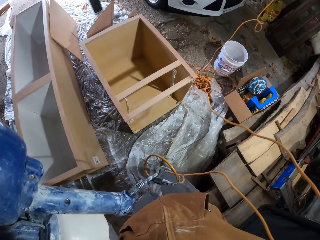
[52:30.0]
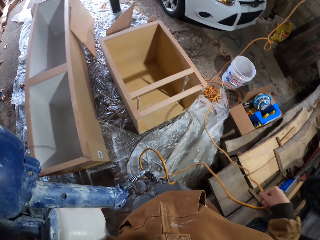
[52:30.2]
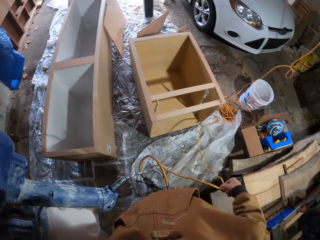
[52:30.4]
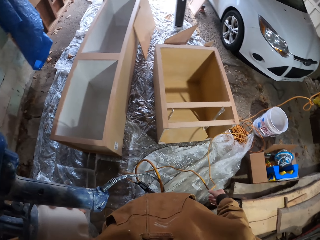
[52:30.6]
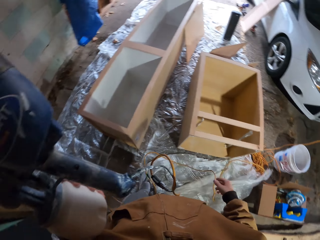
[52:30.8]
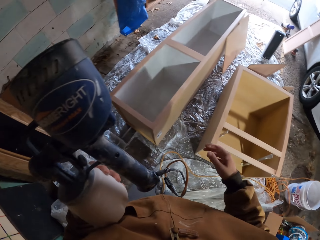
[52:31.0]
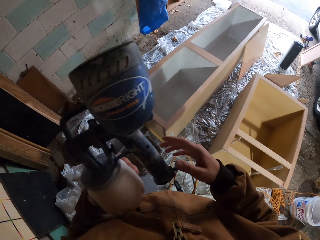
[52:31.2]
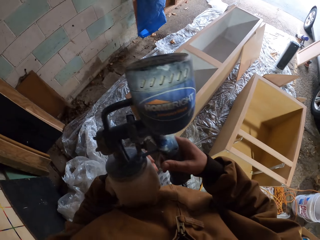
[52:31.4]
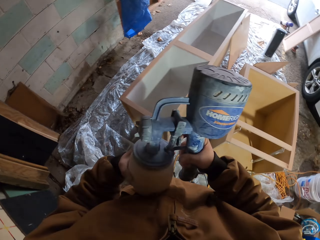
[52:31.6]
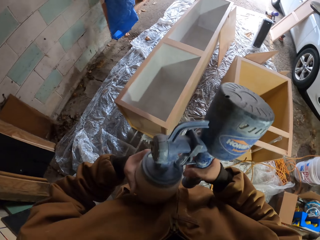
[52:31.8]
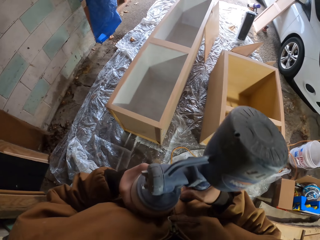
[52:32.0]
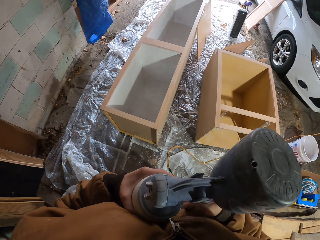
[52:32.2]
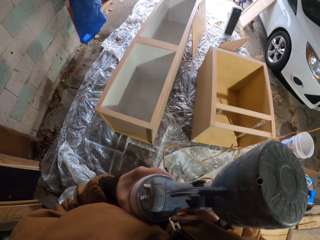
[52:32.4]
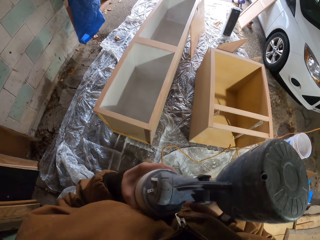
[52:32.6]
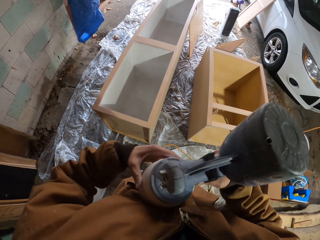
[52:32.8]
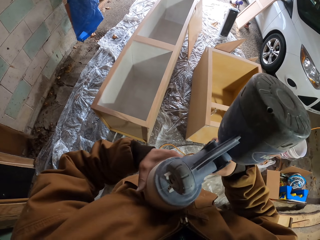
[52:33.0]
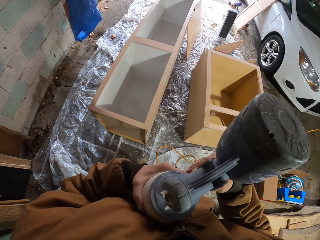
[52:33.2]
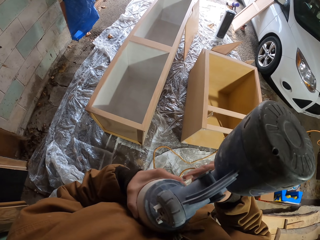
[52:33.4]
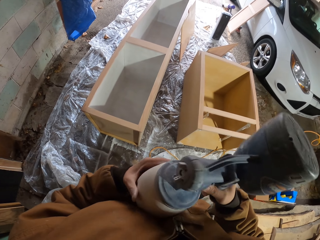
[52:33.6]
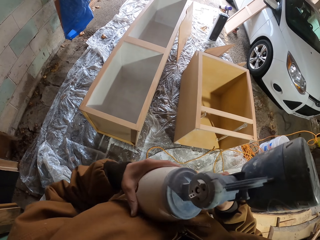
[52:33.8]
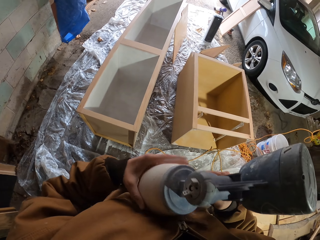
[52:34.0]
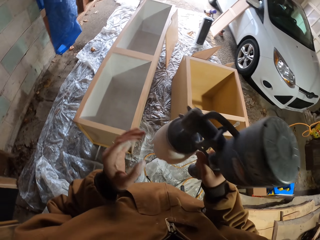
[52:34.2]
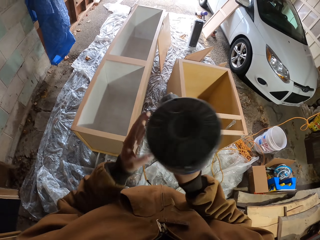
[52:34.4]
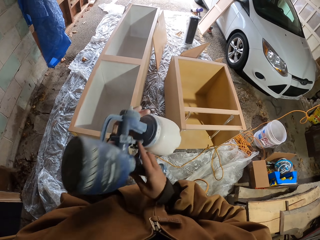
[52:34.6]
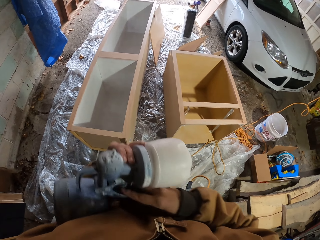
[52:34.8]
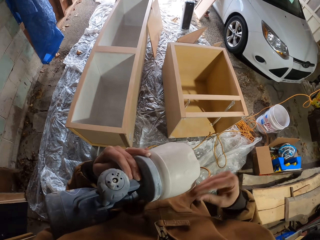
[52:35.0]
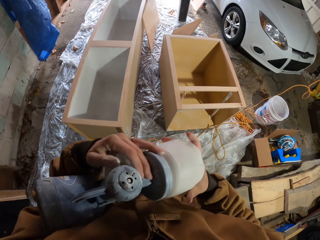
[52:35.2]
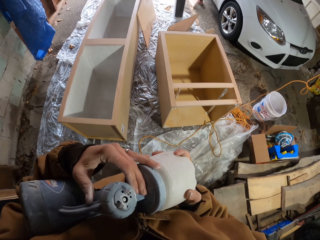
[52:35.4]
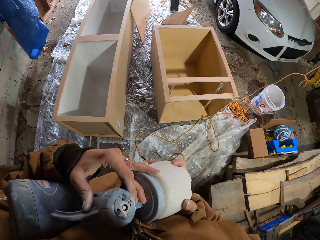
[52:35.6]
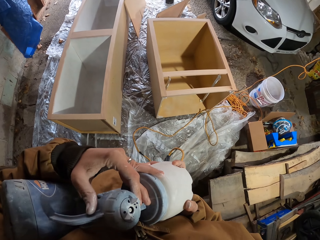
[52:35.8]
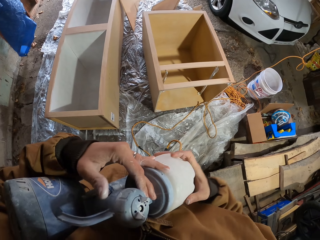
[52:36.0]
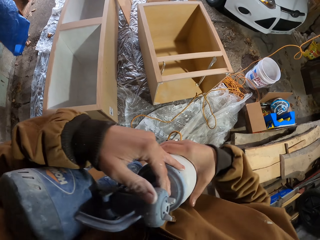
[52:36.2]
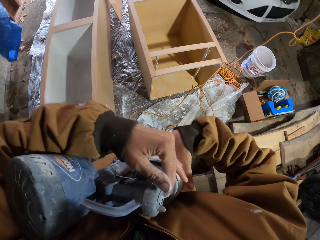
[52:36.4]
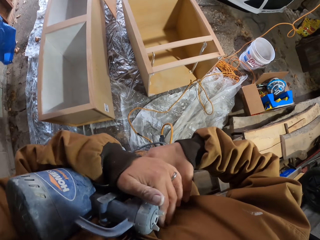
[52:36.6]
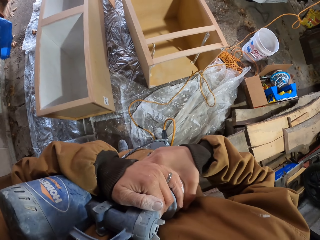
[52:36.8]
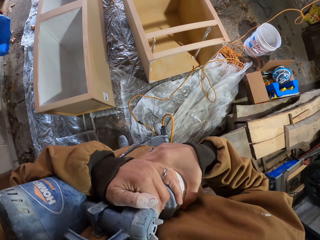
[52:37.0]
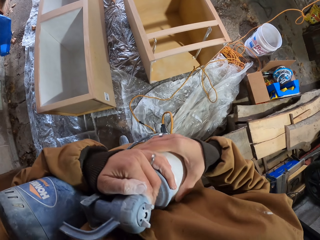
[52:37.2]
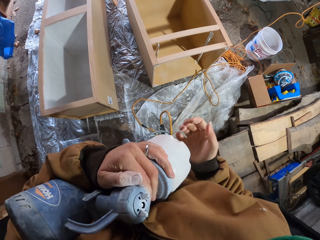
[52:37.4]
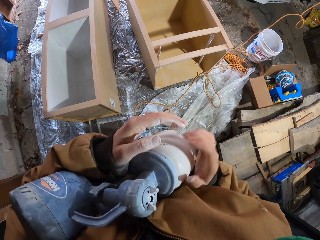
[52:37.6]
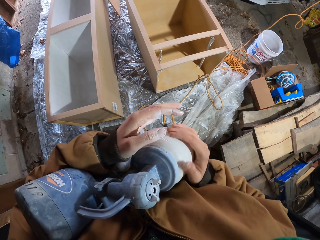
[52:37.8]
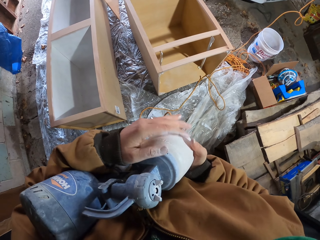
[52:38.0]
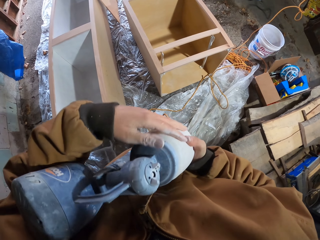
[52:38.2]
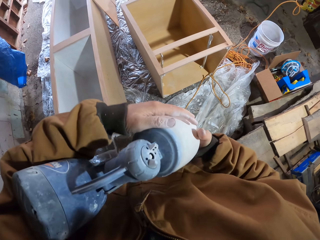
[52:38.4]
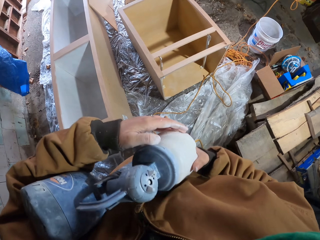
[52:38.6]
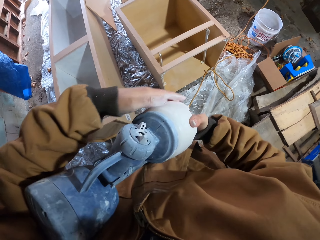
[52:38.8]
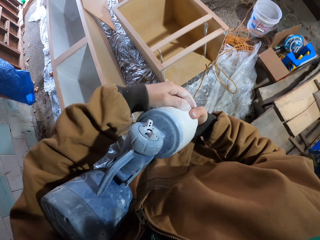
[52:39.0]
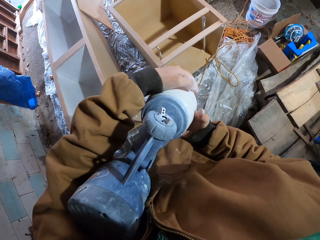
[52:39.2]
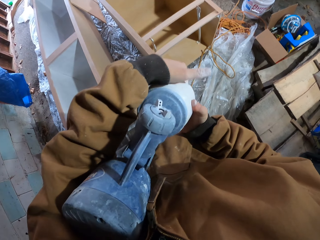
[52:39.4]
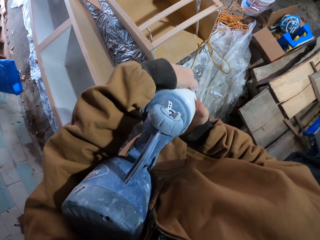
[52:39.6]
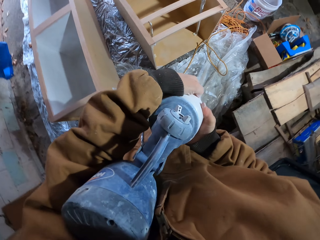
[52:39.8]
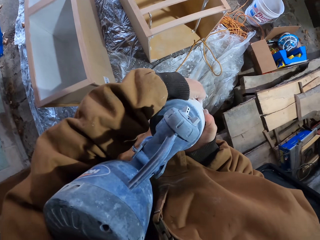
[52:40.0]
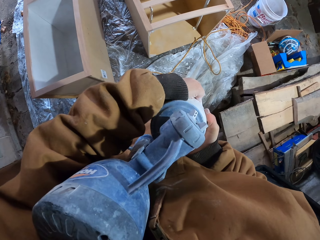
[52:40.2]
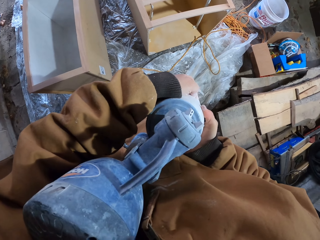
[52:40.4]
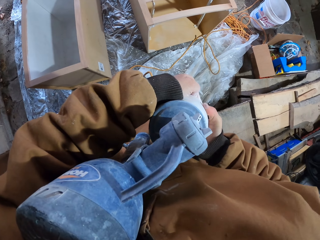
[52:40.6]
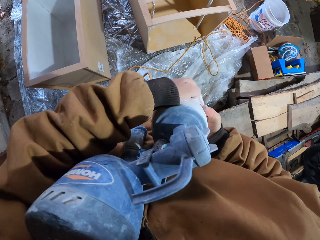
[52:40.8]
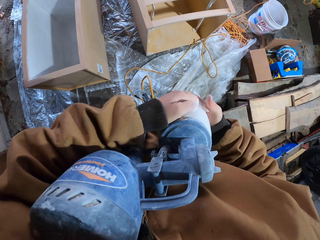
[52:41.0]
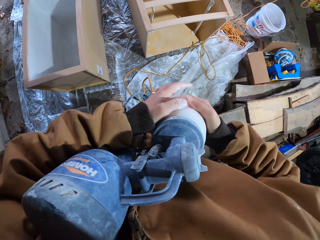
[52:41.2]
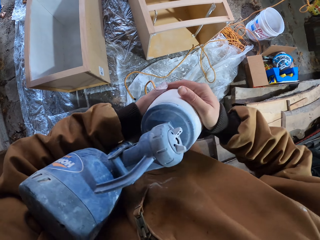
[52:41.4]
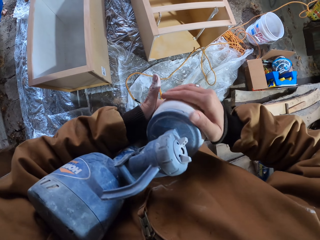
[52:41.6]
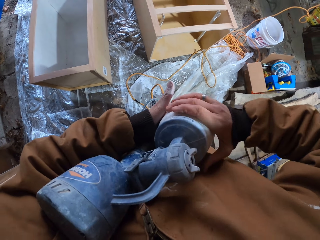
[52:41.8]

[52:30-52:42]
The camera wearer passes the paint sprayer to the right hand. They open the paint spray cup. They adjust the paint sprayer.

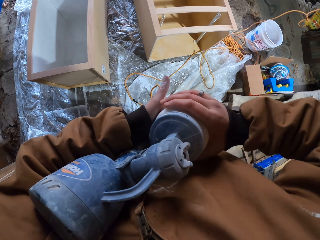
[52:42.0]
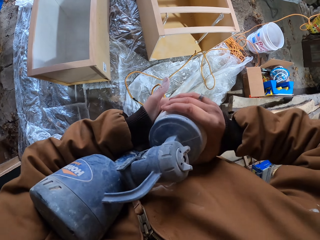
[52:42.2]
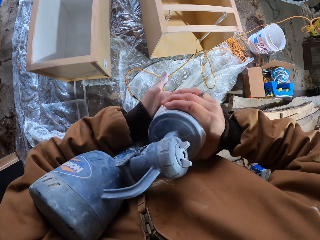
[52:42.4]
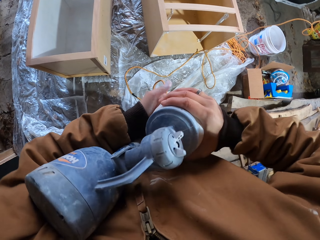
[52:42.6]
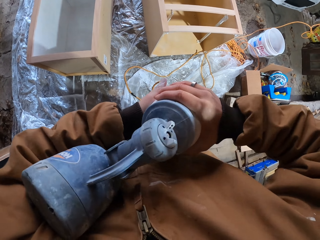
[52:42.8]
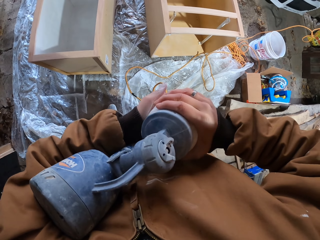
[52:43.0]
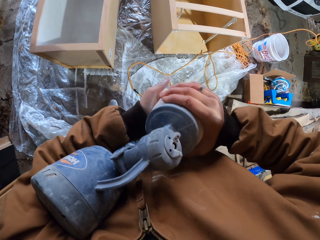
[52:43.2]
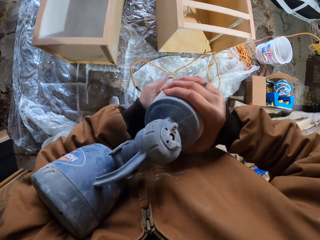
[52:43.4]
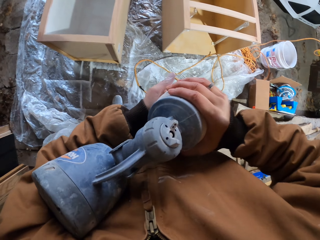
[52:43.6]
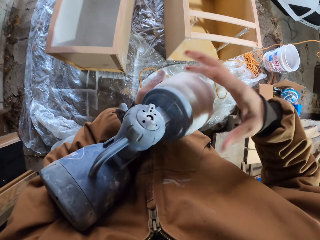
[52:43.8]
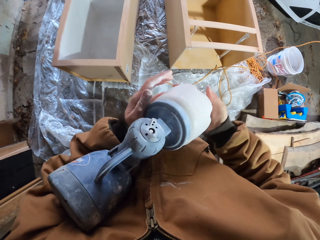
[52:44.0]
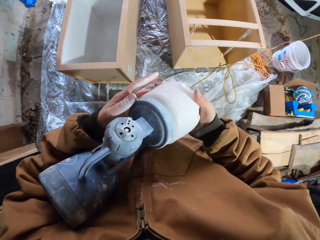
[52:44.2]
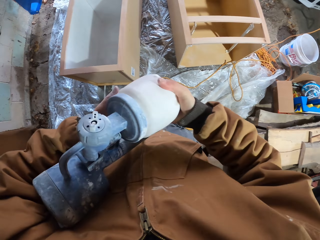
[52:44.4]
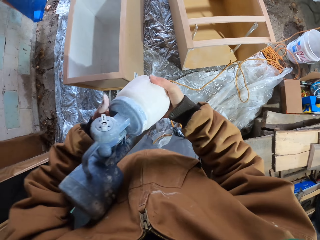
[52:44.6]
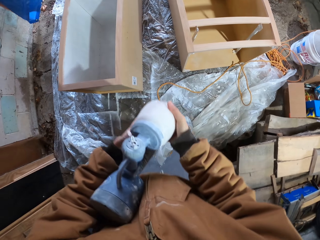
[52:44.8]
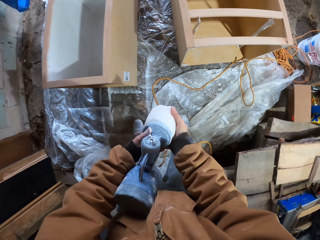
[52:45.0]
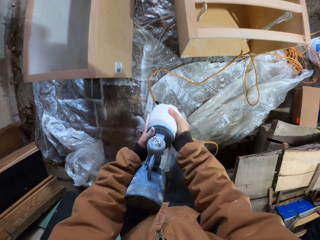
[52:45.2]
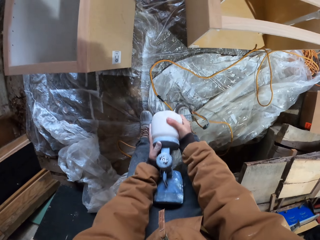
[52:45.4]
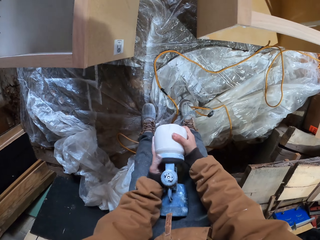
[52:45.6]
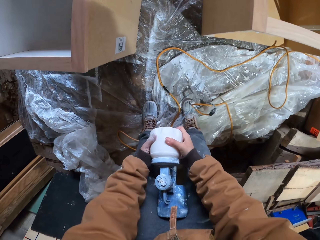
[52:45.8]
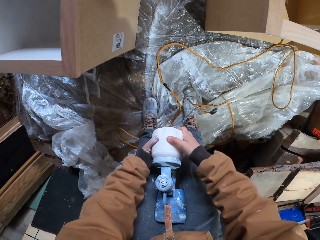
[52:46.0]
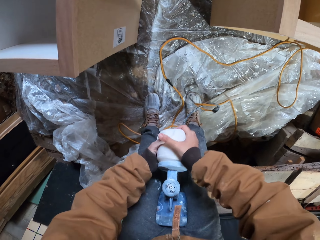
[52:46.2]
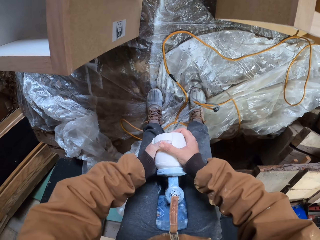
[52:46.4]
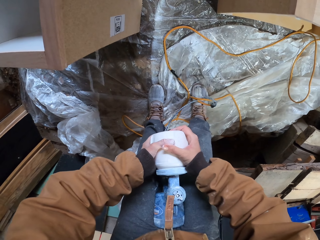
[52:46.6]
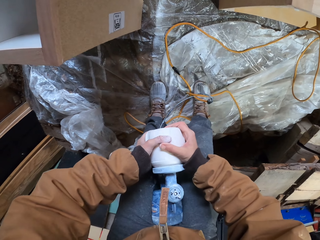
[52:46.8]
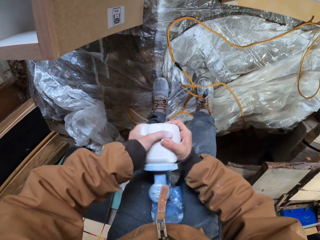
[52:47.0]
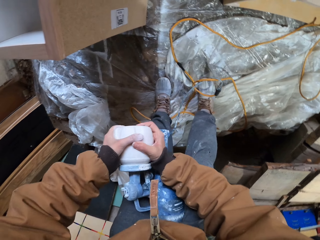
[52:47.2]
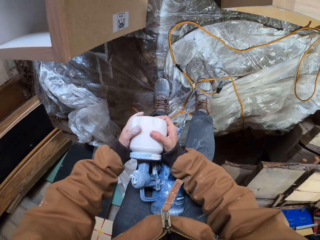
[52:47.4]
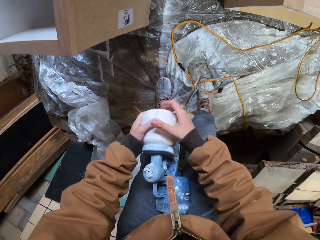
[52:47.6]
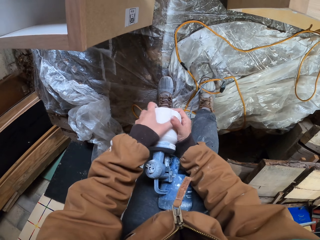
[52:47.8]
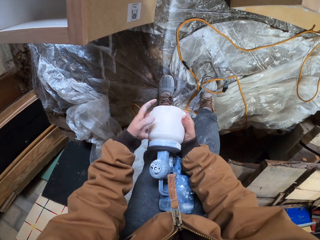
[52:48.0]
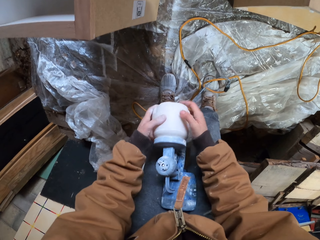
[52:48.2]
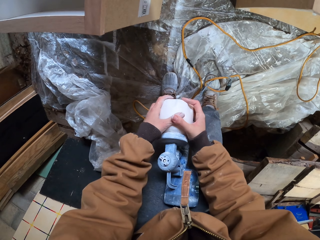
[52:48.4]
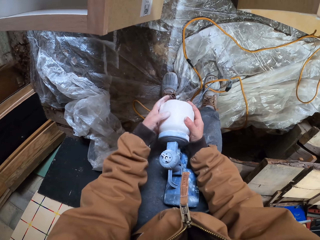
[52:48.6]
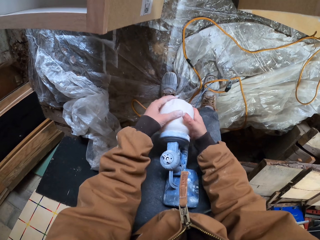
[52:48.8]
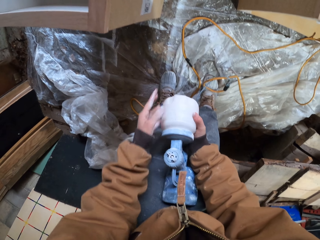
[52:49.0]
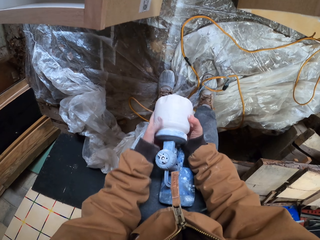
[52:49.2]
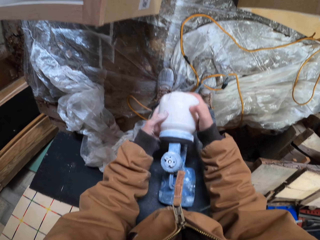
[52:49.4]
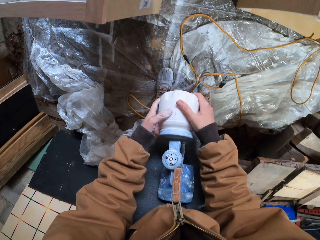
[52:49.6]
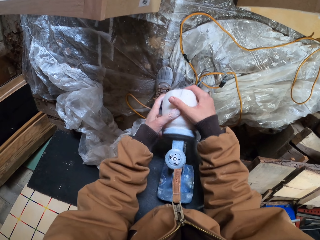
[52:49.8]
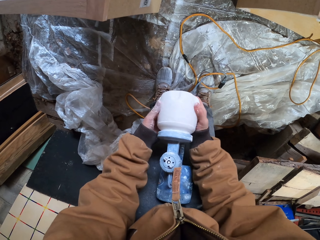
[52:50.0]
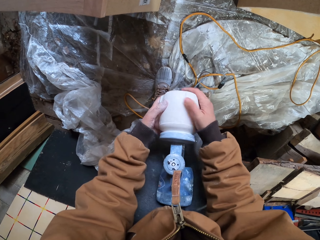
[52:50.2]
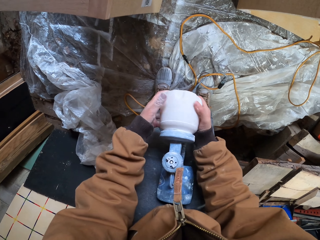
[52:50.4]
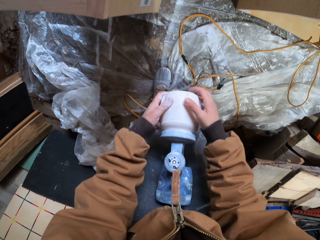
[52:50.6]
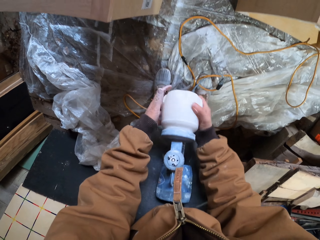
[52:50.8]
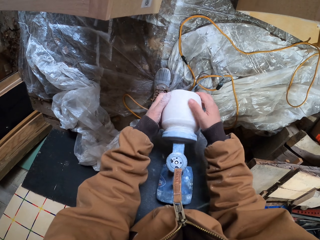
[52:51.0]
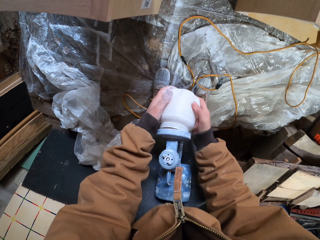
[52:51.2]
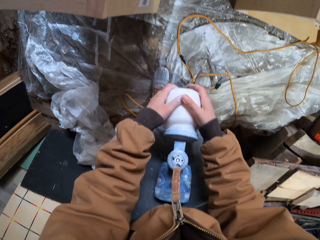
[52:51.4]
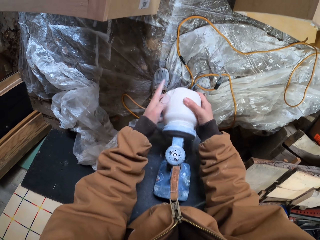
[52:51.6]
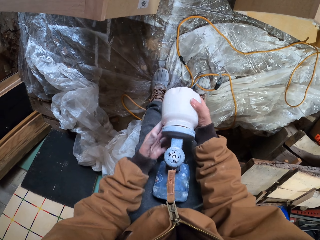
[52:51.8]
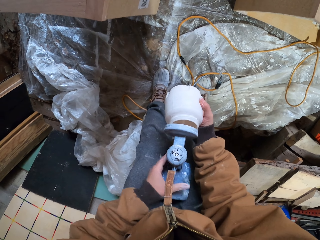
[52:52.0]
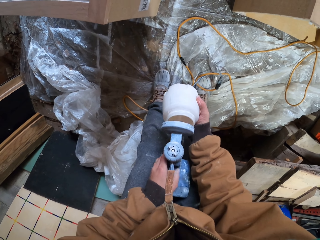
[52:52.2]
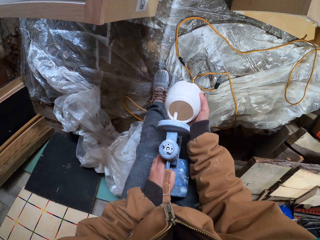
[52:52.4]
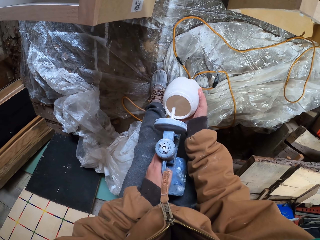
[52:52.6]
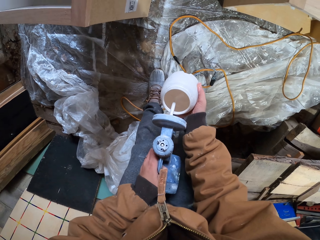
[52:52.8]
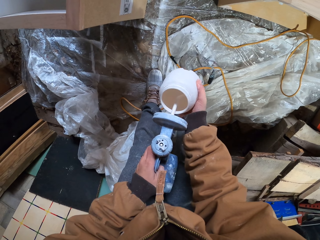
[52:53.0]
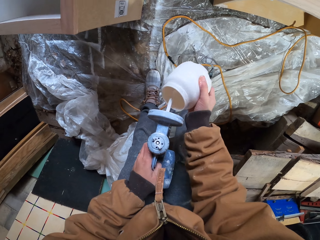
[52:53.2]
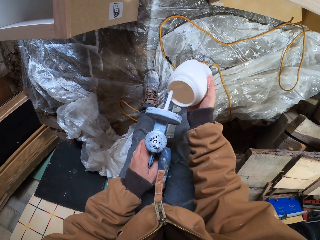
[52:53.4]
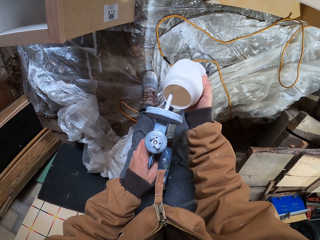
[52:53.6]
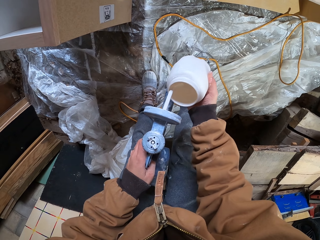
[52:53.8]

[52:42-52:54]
The camera wearer puts the paint sprayer between the legs. They open the paint sprayer container.
